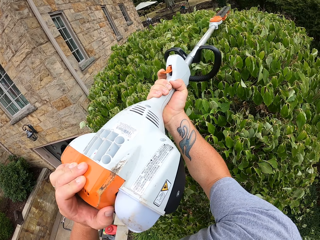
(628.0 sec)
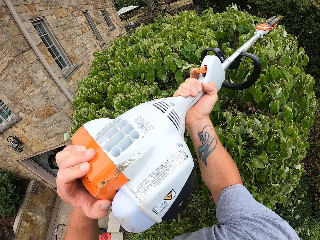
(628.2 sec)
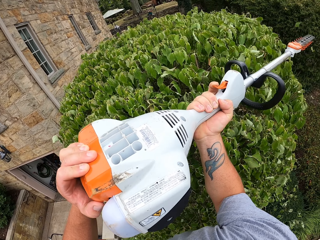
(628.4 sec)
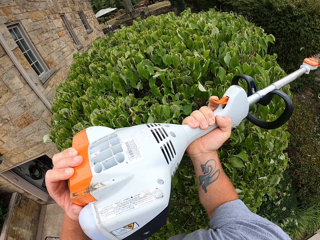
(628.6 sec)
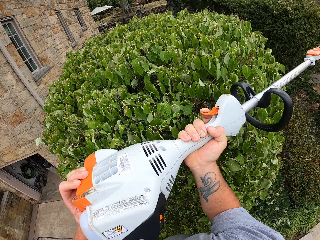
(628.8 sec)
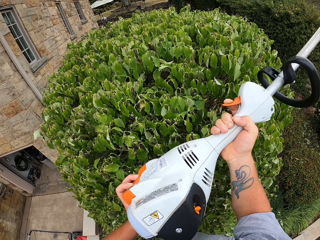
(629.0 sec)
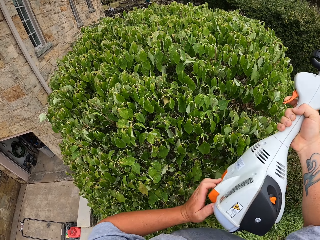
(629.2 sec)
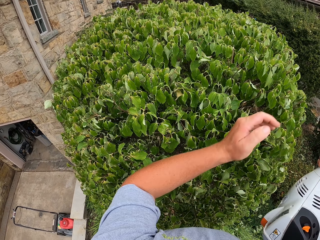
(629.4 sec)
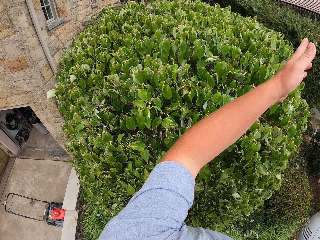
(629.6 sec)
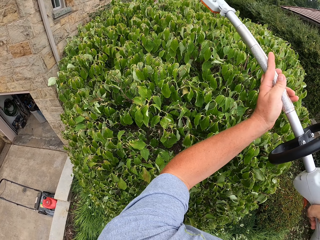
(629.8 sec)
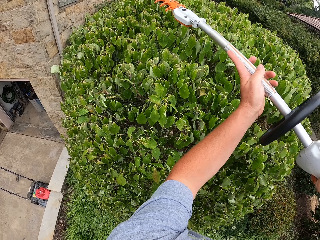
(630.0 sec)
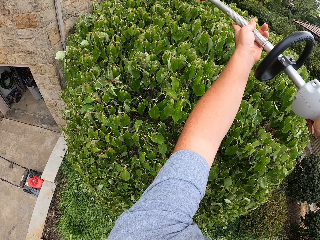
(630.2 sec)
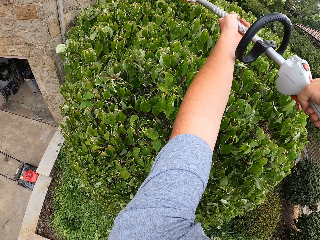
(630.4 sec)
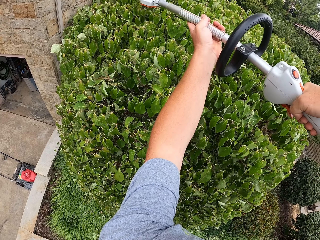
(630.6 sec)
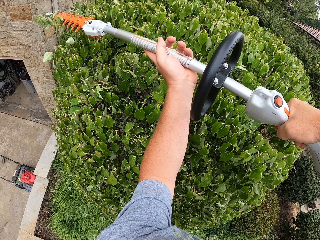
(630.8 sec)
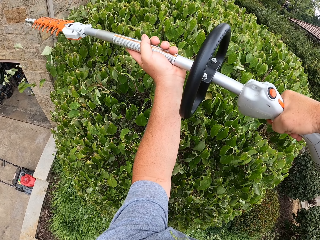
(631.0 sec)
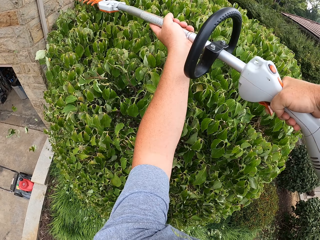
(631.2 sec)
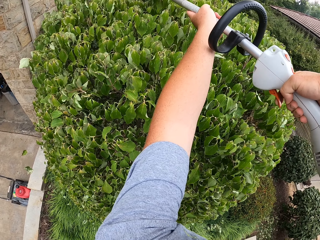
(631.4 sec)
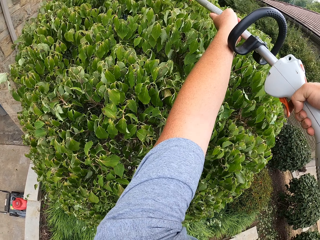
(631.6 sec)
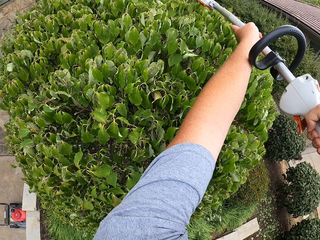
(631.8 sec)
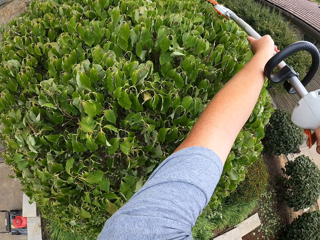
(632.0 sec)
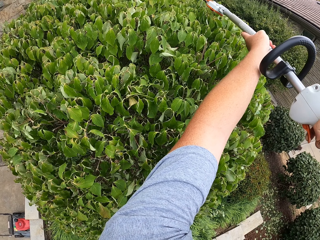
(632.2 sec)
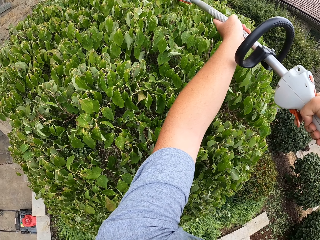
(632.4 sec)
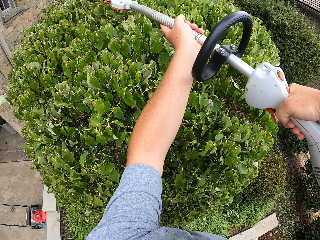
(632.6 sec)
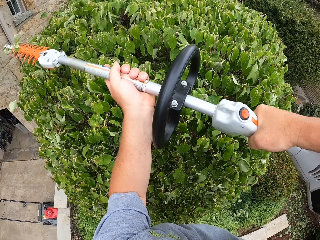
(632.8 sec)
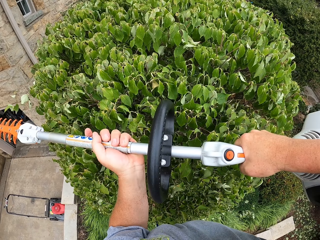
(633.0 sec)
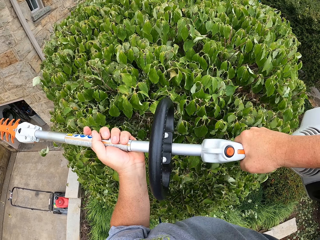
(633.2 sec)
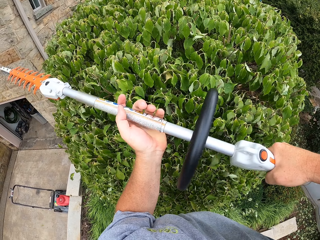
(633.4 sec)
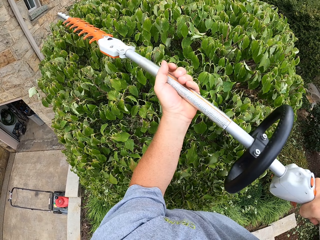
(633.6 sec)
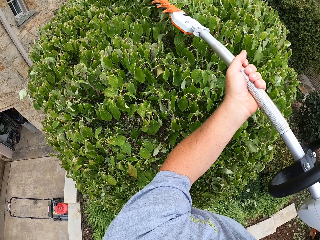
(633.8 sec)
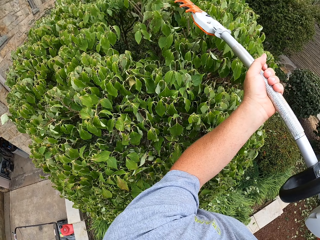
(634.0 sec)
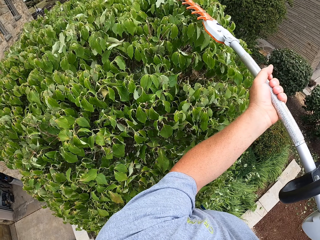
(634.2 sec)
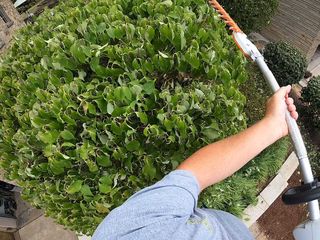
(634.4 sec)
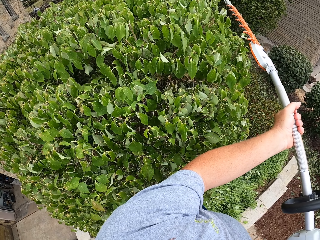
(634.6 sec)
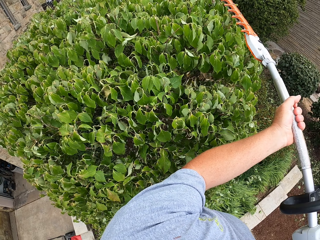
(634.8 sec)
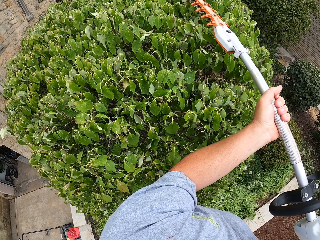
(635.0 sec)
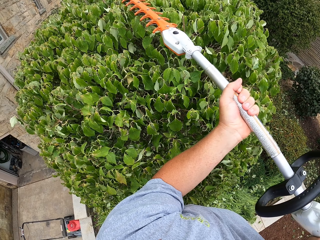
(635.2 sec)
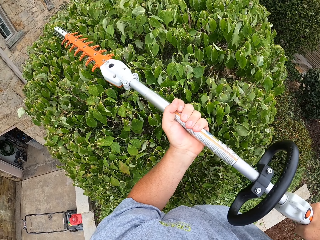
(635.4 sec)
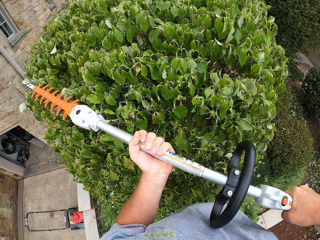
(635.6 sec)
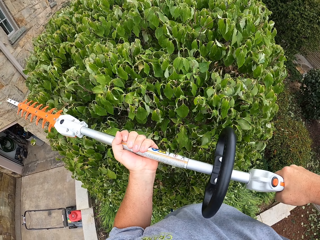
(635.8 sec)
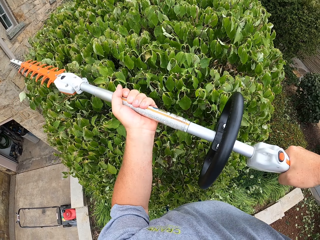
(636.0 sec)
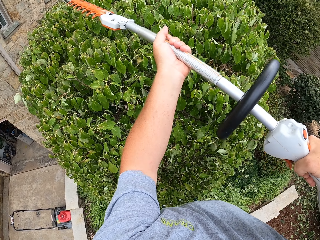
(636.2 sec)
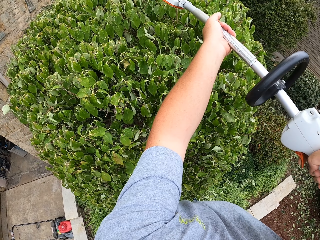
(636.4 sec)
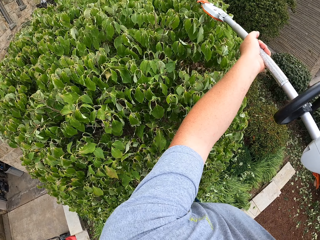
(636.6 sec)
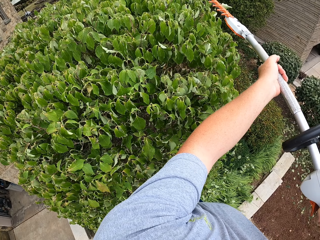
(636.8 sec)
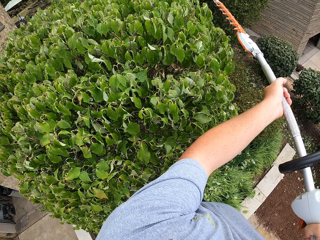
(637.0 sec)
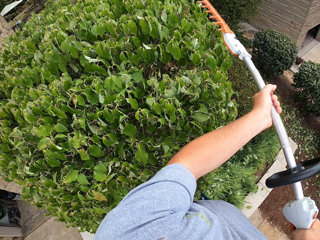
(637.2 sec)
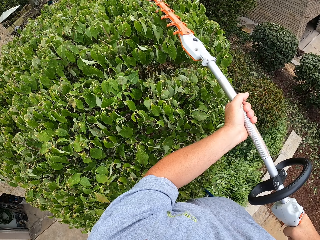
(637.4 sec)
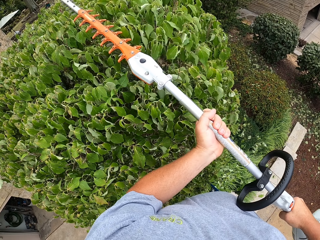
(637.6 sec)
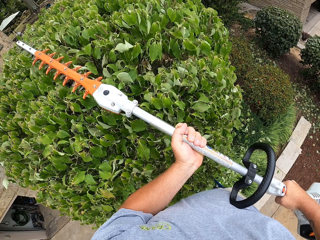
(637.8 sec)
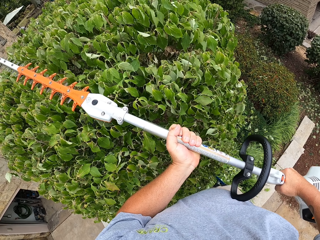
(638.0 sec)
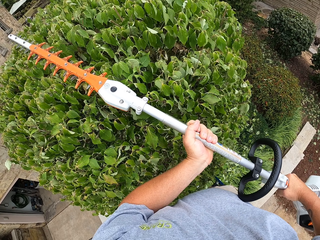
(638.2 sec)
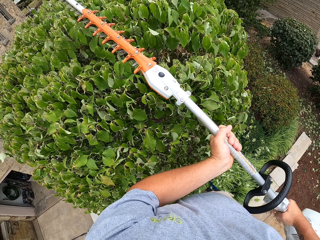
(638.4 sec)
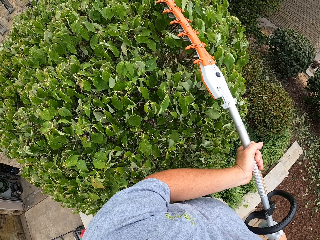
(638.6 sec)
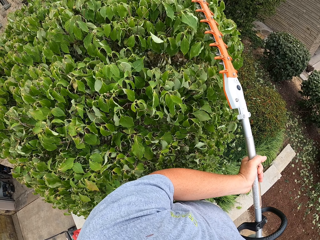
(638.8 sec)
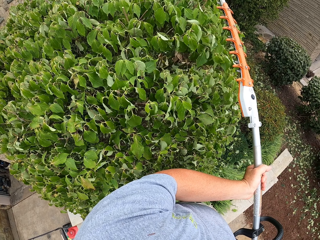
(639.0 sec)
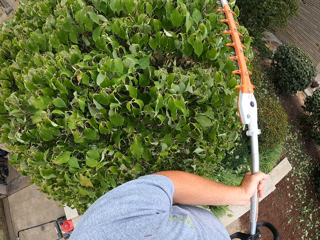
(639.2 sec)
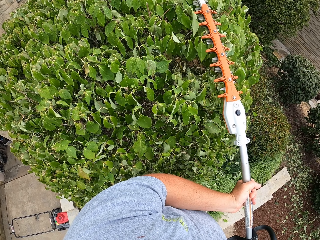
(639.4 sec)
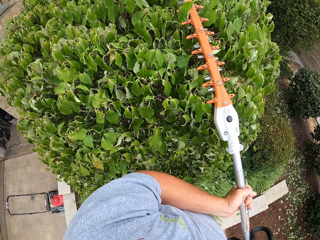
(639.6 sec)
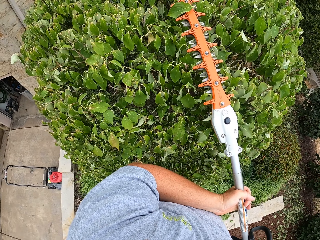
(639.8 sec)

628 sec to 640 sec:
The camera wearer turns the hedge trimmer. They trim the shrub with the hedge trimmer.

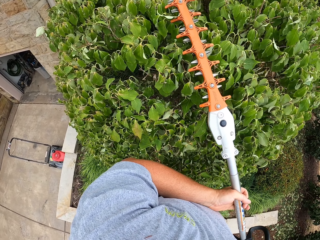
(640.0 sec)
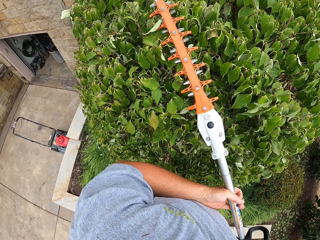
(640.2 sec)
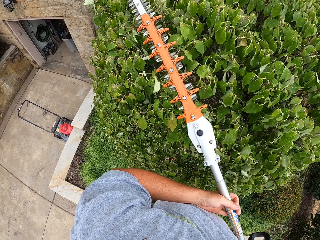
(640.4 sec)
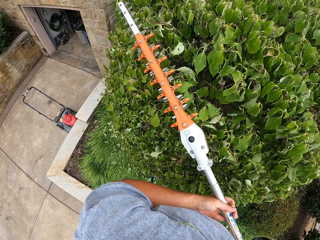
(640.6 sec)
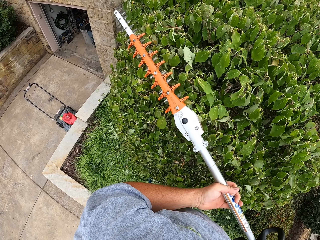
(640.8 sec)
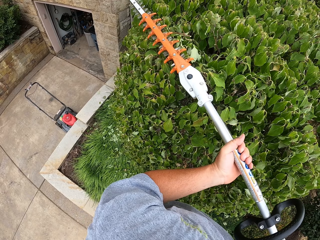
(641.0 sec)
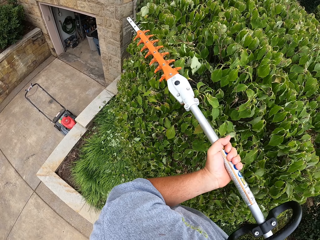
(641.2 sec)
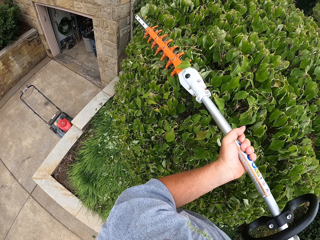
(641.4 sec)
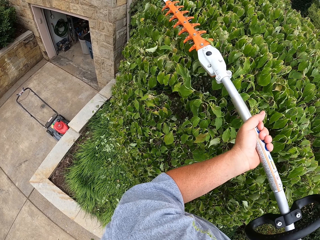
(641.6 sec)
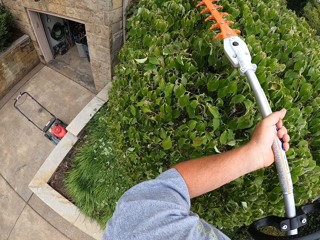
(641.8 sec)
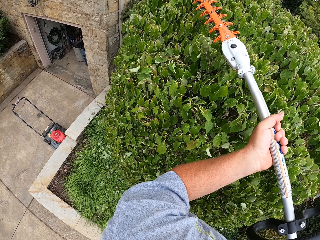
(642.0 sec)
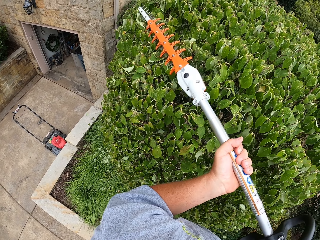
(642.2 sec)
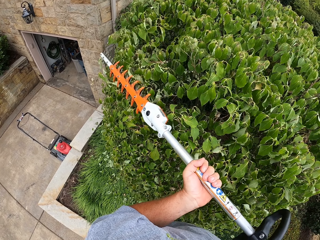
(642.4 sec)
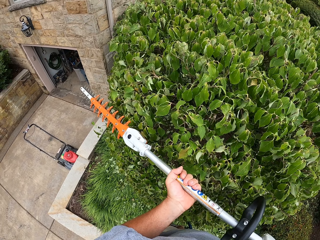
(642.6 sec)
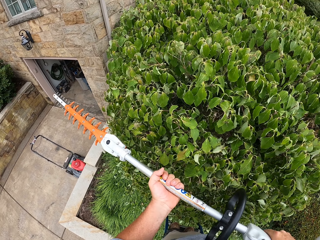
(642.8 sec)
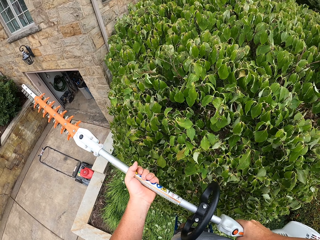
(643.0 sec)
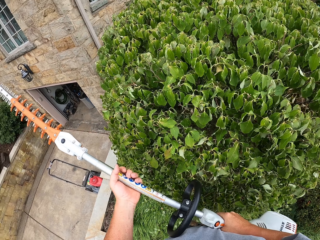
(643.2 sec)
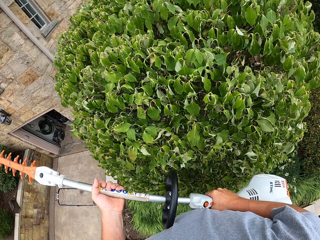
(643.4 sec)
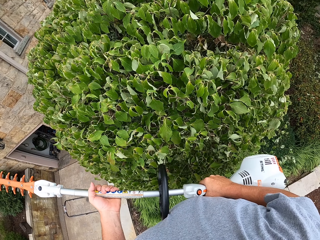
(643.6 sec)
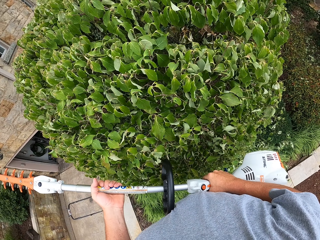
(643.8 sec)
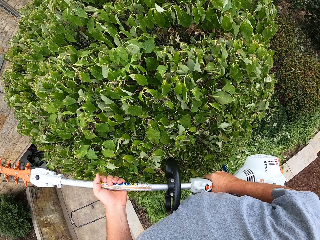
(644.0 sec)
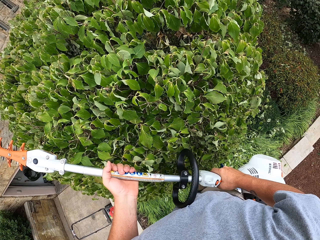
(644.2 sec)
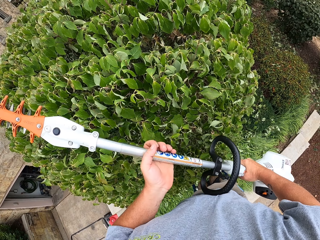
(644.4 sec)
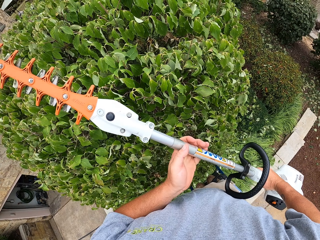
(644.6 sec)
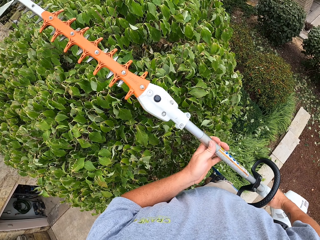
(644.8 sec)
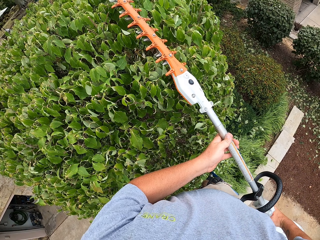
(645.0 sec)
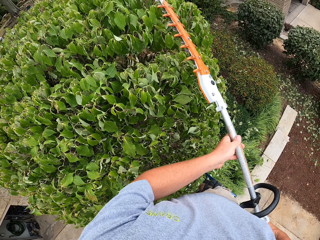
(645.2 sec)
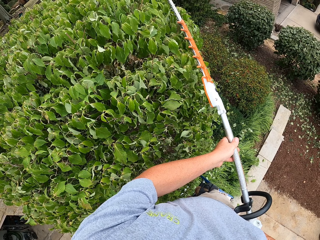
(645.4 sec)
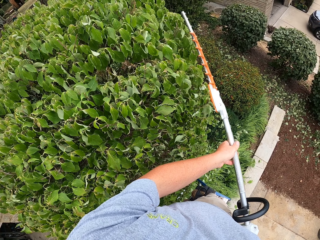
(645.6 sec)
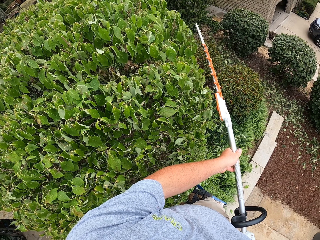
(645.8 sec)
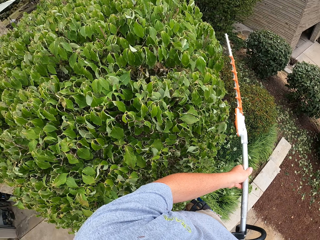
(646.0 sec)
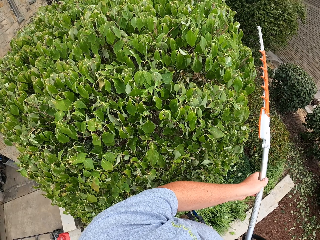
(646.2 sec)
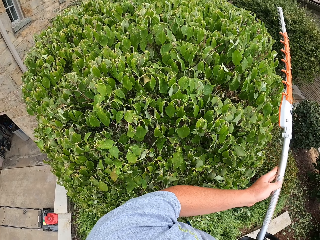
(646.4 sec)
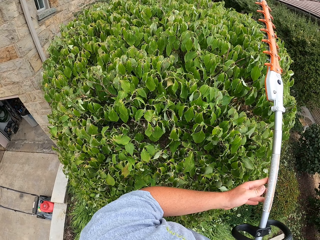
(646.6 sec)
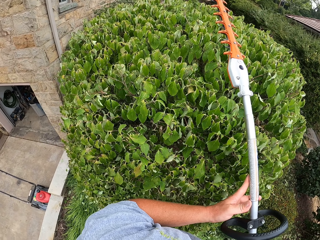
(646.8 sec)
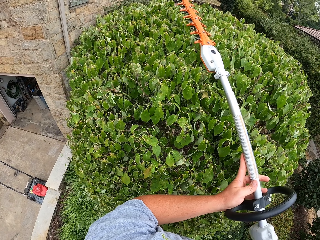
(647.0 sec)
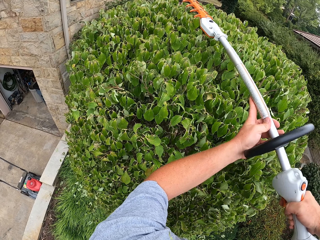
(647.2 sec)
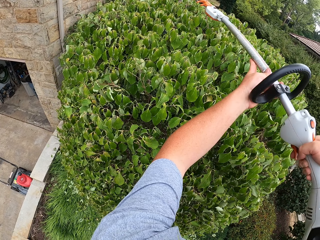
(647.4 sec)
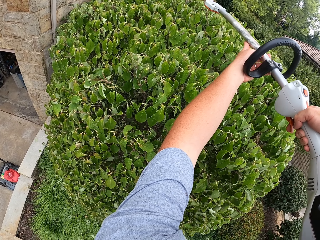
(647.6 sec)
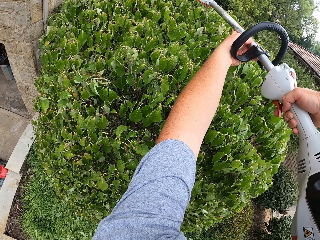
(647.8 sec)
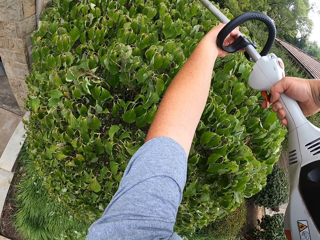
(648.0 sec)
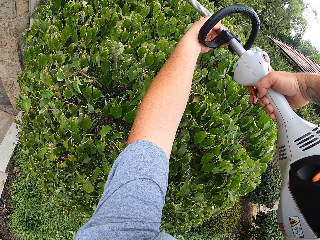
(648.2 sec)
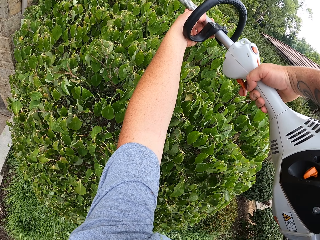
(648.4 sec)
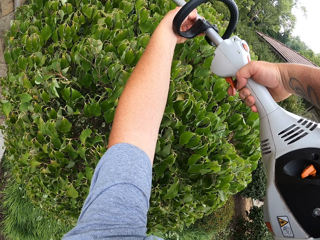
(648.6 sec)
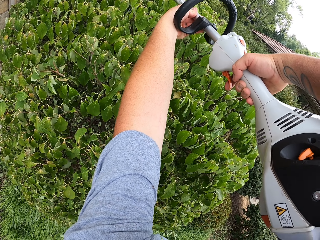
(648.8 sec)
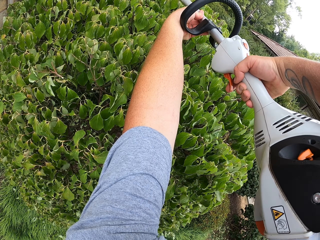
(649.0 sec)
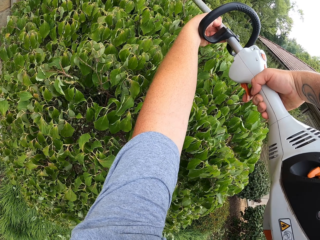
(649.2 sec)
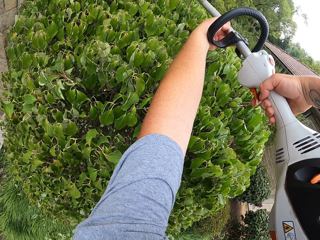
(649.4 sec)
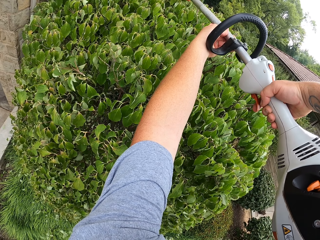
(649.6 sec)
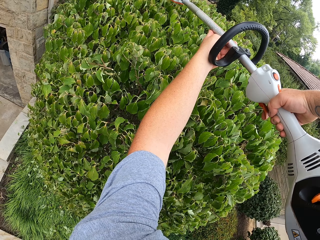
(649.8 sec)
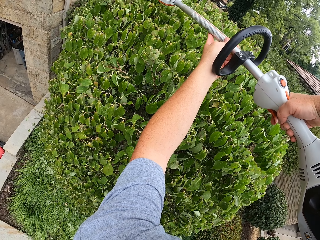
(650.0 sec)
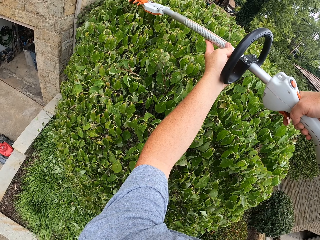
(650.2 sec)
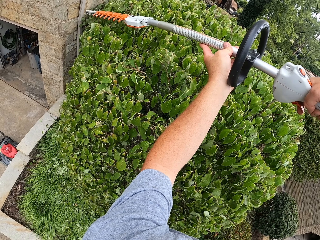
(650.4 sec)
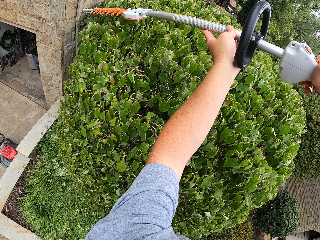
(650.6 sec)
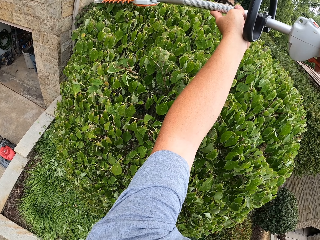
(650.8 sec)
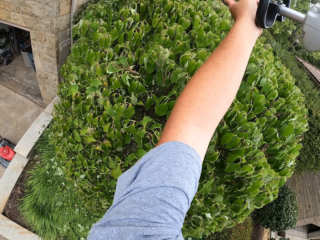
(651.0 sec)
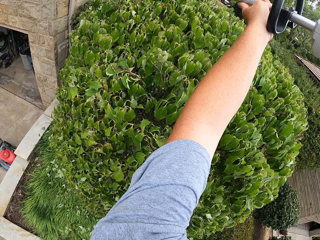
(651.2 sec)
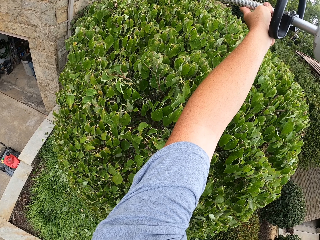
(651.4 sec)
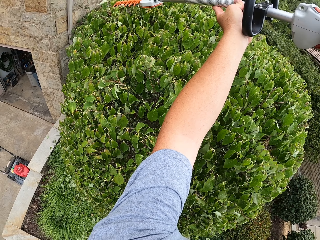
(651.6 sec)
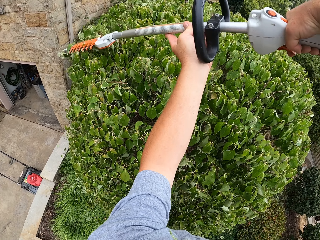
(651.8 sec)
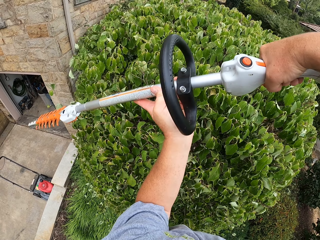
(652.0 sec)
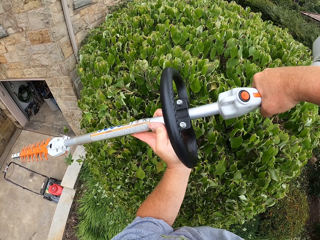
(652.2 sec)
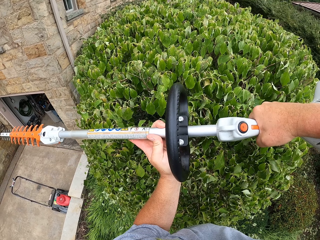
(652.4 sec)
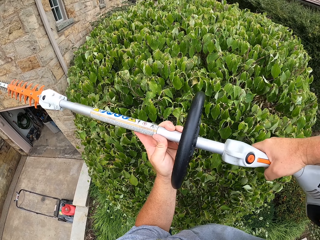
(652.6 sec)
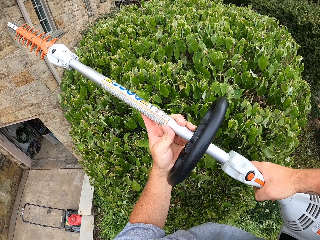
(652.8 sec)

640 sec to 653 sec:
The camera wearer looks at the shrub. They trim the shrub with the hedge trimmer.
